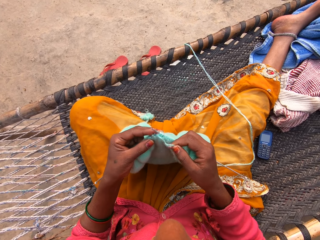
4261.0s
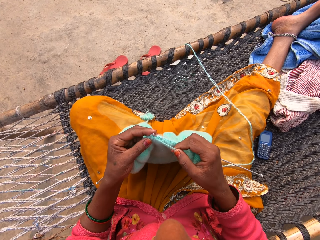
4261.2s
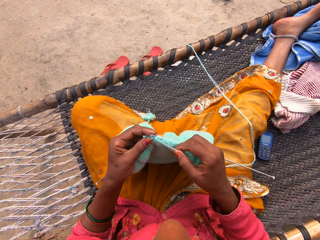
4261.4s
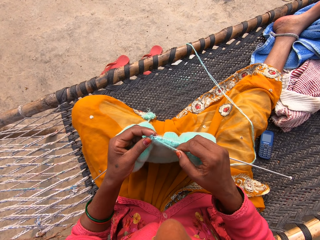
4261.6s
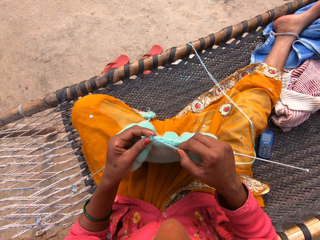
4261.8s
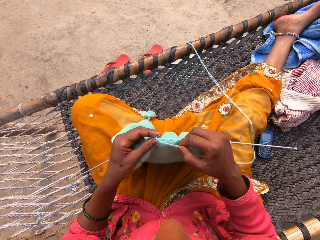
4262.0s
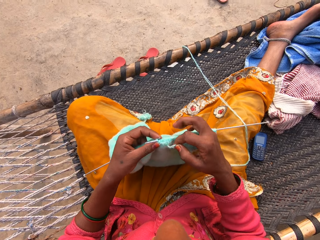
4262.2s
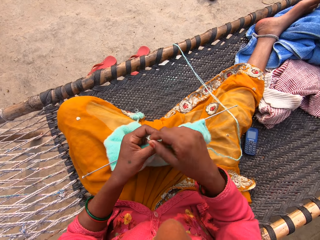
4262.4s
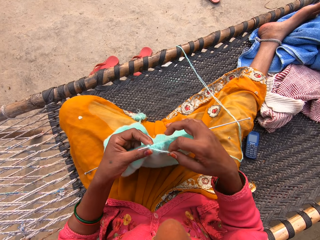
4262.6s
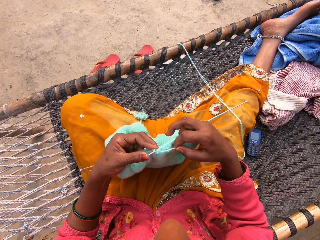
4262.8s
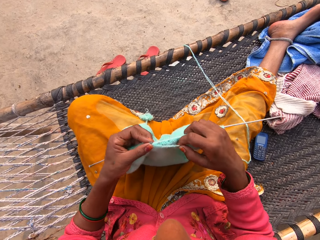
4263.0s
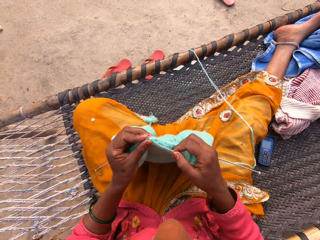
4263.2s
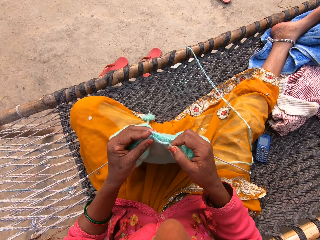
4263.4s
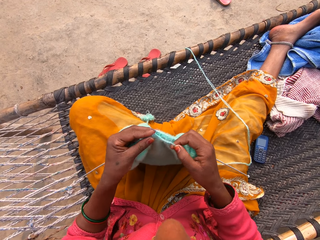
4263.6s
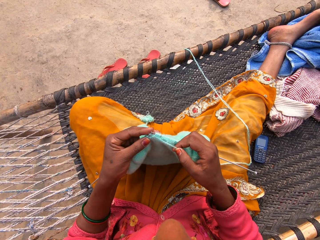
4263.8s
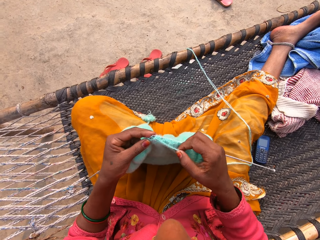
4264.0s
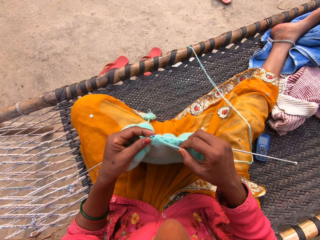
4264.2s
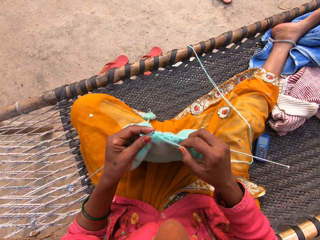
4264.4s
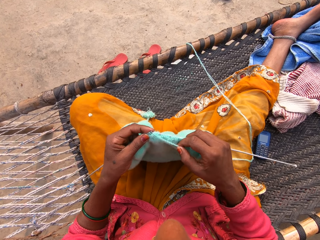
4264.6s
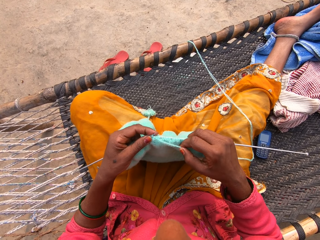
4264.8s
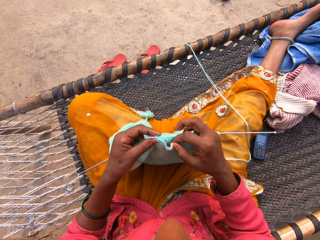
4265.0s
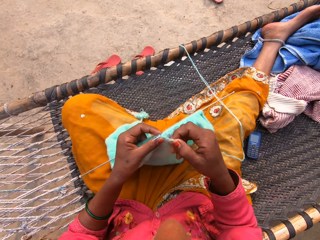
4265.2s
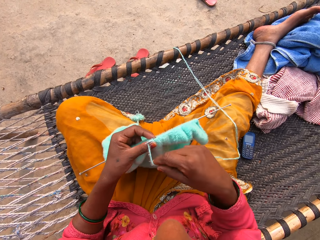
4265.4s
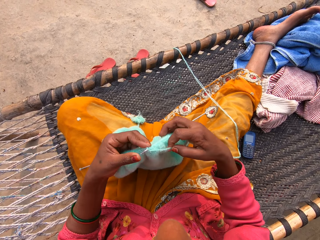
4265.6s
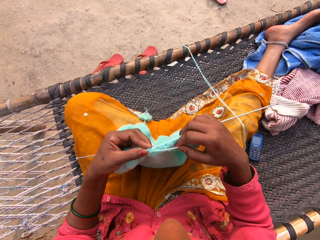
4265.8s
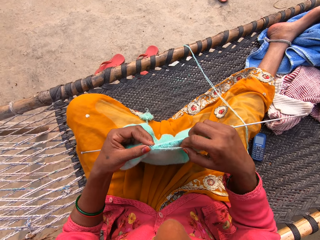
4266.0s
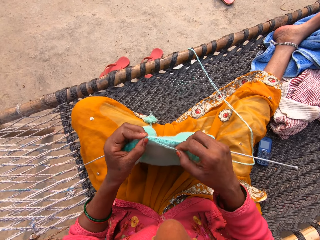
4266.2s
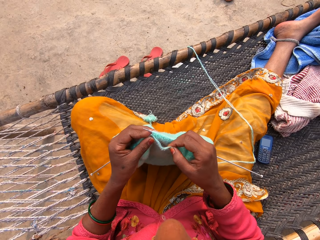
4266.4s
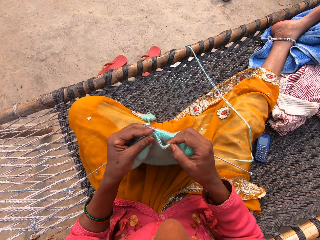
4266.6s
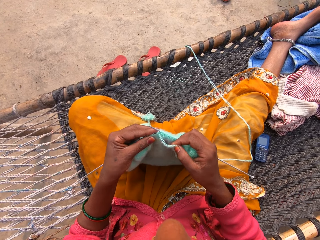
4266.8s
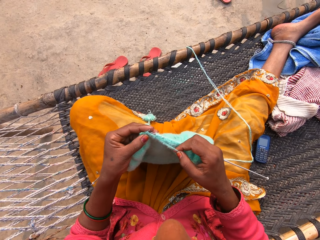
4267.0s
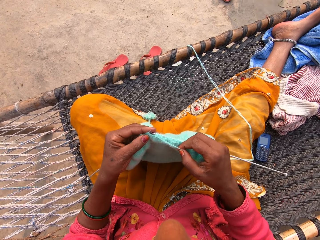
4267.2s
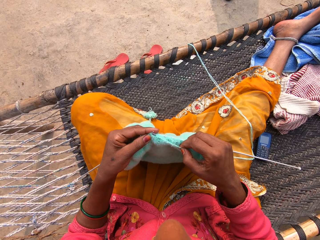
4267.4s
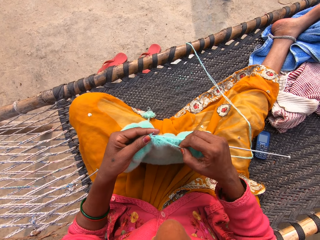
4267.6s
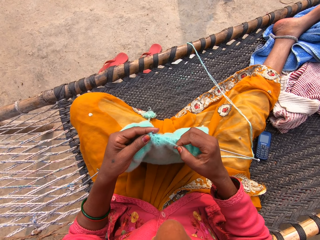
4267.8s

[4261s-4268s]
A group of children talks to themselves.

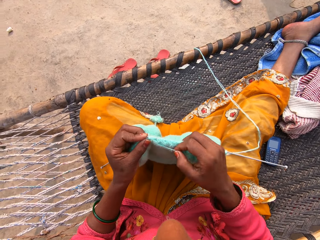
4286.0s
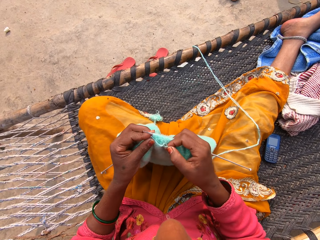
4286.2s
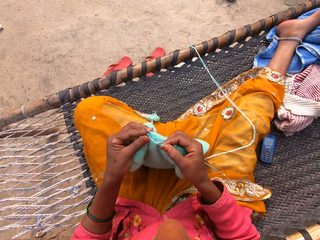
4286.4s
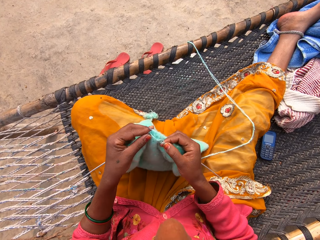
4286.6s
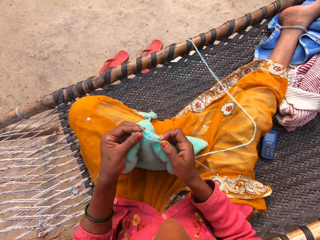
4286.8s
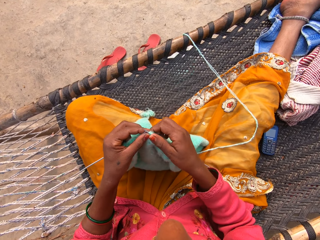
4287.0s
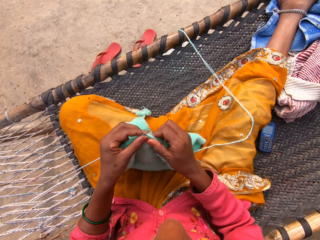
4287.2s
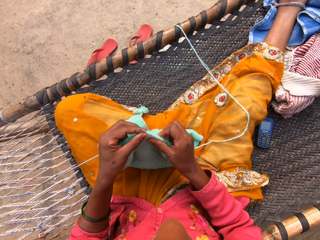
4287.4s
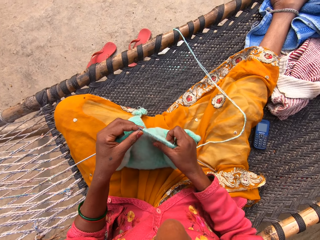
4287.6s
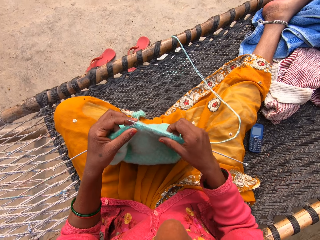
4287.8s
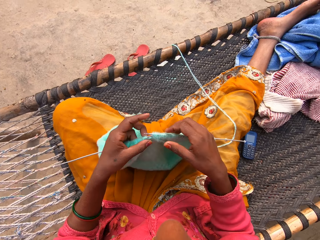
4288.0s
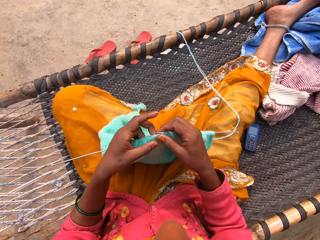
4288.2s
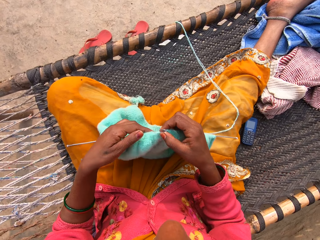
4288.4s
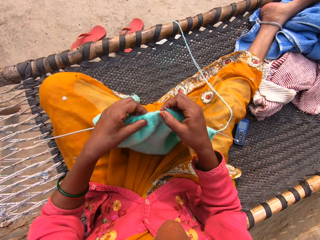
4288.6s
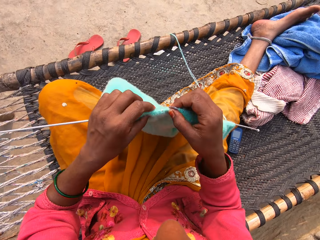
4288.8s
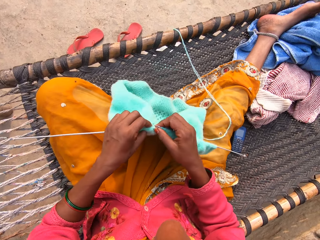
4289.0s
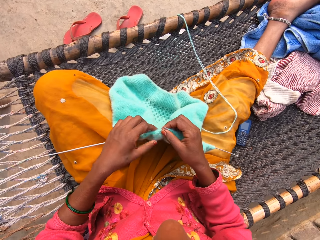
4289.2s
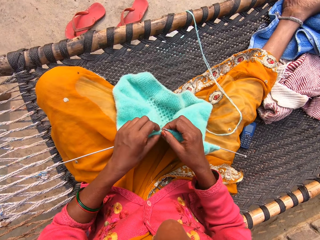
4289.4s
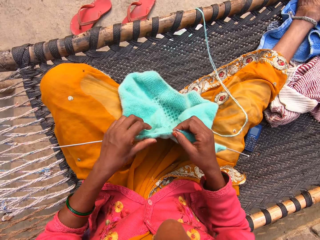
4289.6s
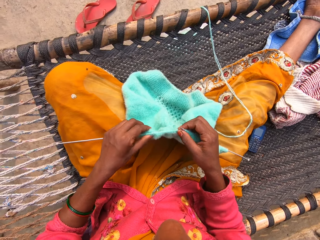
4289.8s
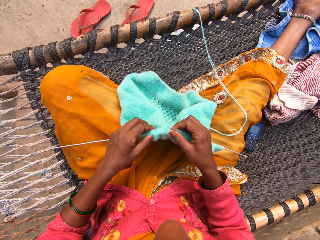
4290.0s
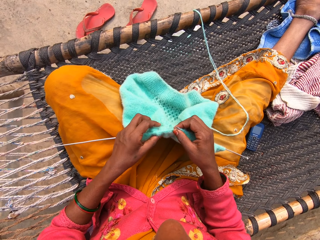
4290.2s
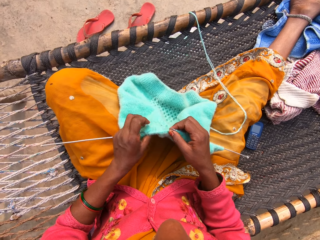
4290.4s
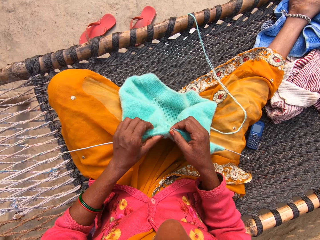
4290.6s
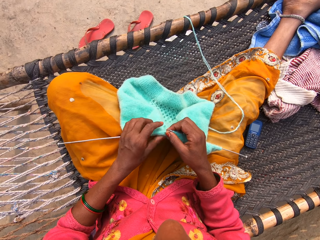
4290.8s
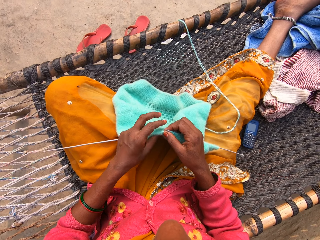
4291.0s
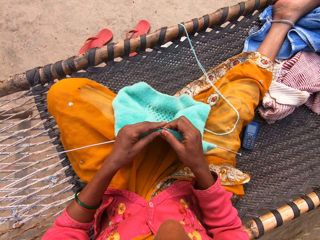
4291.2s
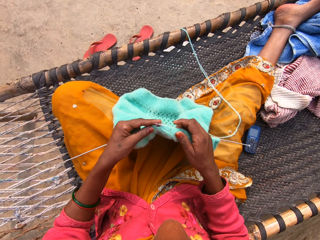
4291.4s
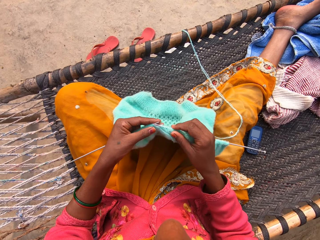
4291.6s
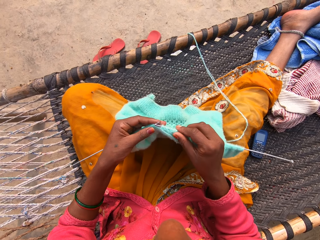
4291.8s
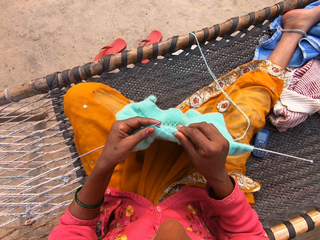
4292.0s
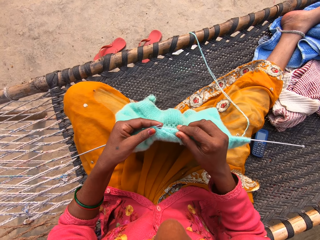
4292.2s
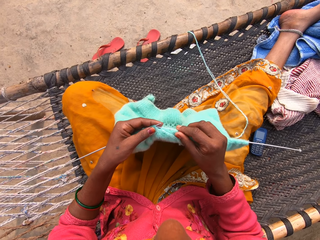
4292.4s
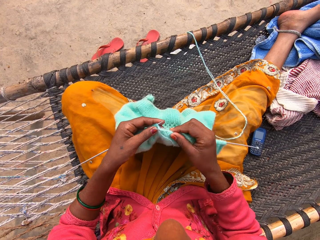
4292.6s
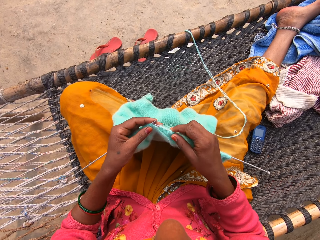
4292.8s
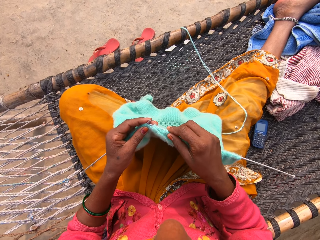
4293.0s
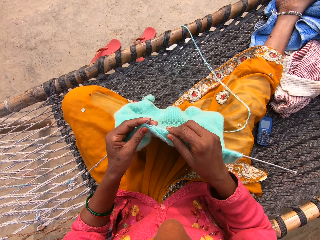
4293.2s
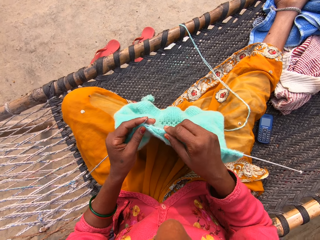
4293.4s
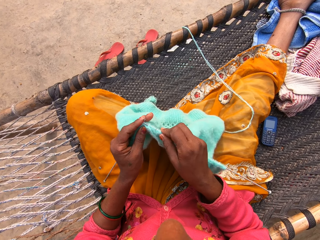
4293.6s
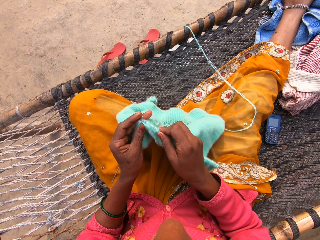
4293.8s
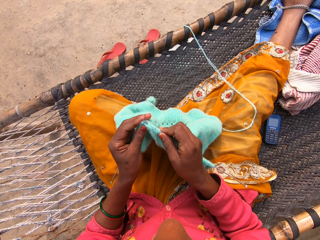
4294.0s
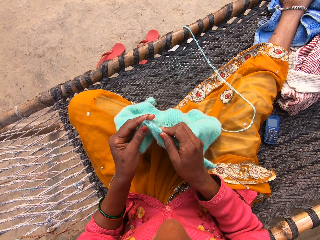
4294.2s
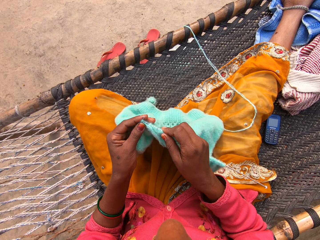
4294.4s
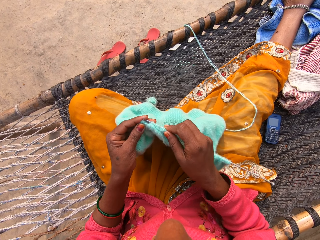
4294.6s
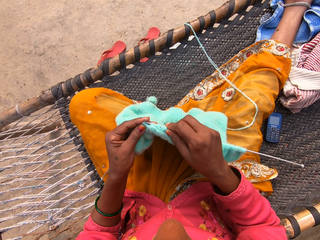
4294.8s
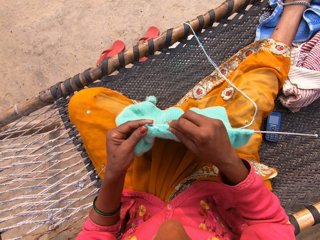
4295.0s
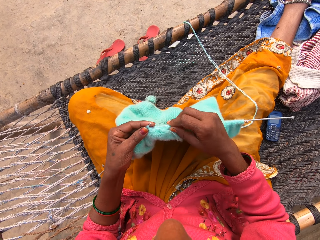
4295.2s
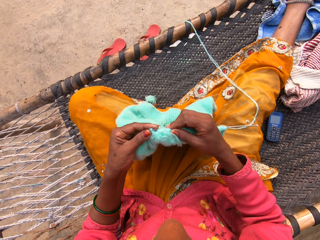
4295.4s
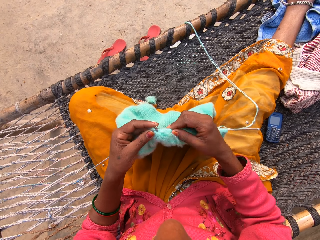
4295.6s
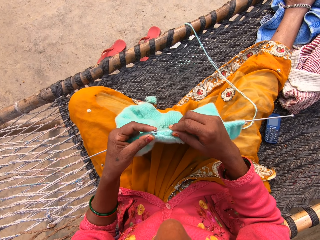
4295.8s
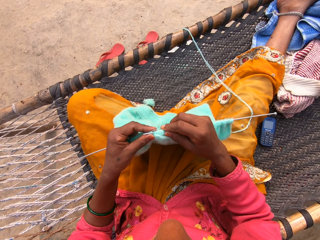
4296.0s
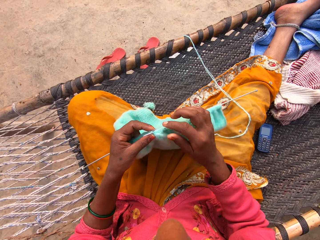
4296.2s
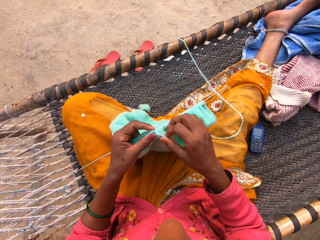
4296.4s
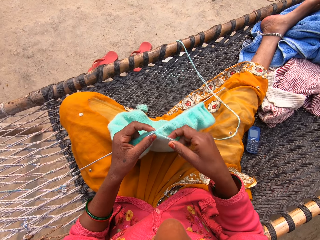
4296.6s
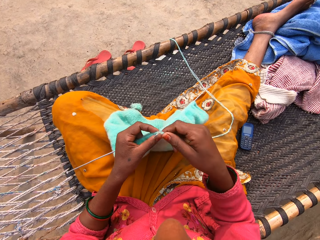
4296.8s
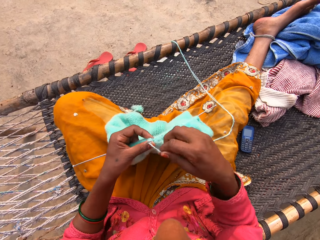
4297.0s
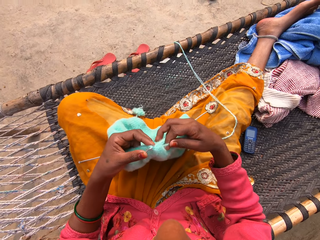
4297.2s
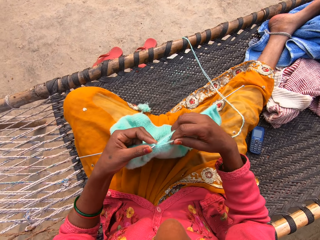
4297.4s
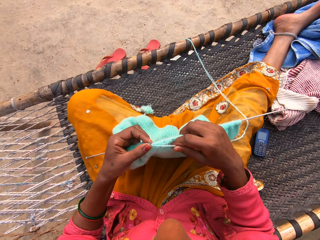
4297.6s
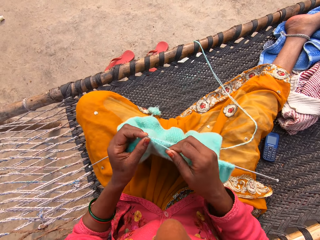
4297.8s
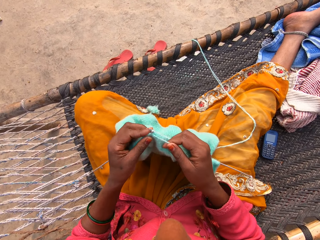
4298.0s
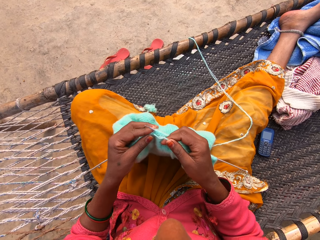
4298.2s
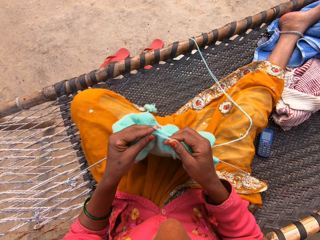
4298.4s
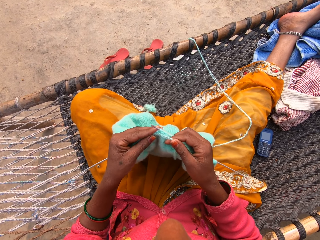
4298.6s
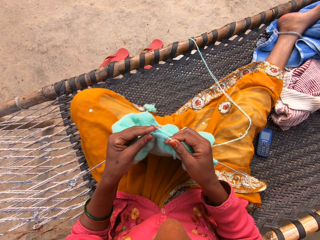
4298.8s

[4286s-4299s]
The camera wearer moves the fabric on the sewing needle. She moves the fabric in her thighs. She adjusts the knitting pin in her left hand. She moves the fabric on the sewing needle. She sews the fabric with the sewing needles. She knits the shawl with the yarn and the knitting pins in both hands.
